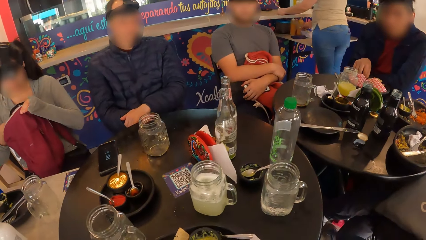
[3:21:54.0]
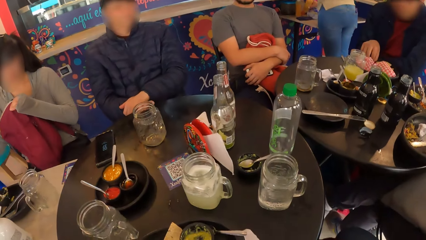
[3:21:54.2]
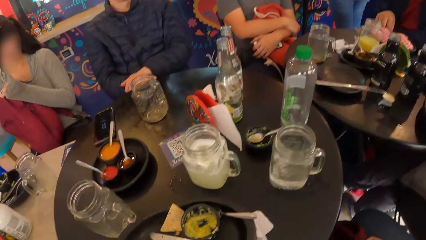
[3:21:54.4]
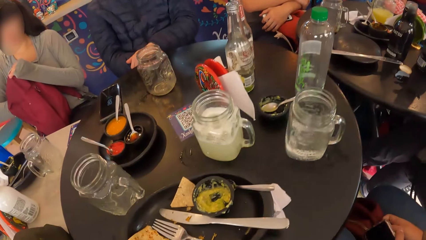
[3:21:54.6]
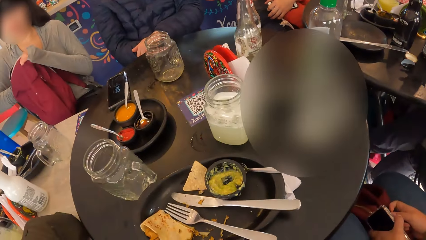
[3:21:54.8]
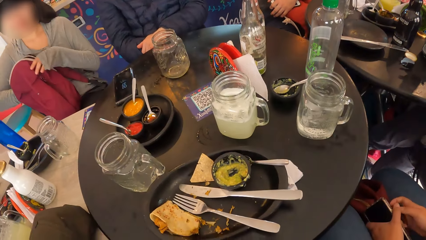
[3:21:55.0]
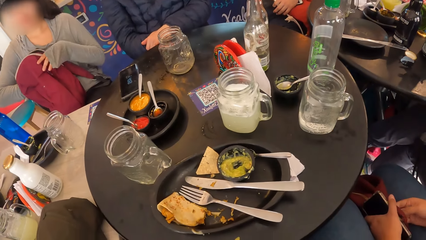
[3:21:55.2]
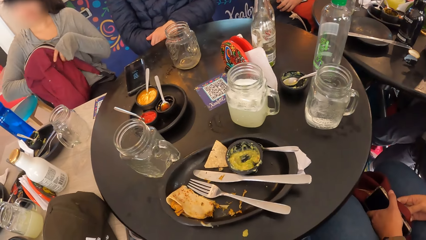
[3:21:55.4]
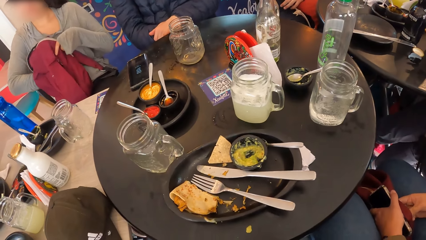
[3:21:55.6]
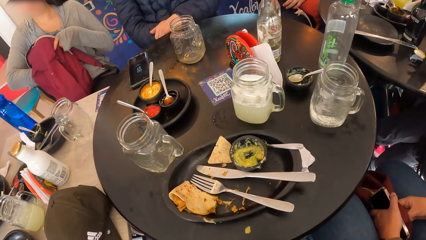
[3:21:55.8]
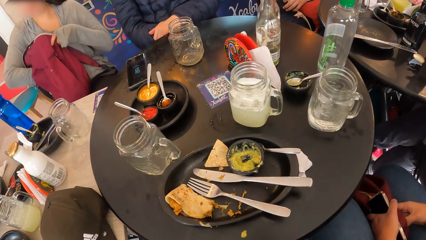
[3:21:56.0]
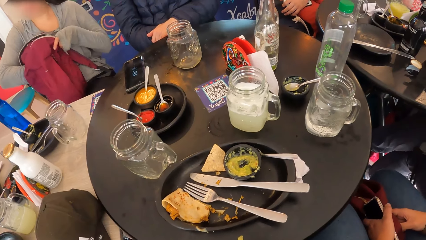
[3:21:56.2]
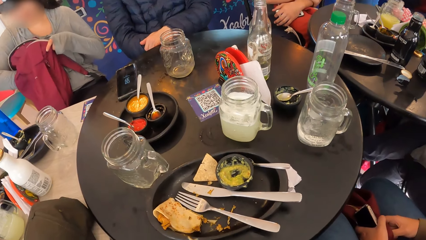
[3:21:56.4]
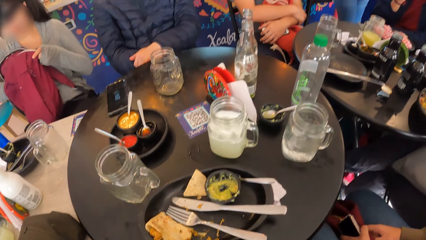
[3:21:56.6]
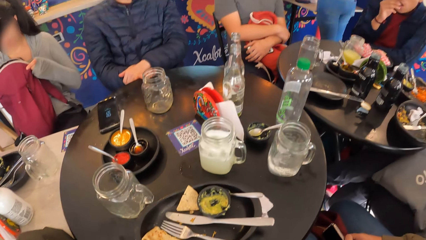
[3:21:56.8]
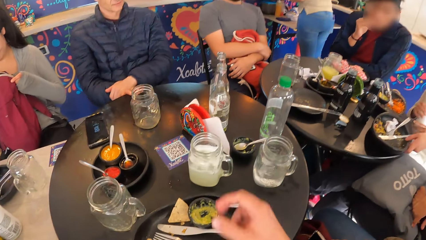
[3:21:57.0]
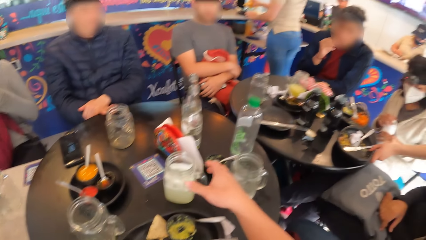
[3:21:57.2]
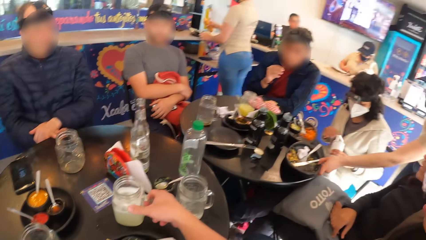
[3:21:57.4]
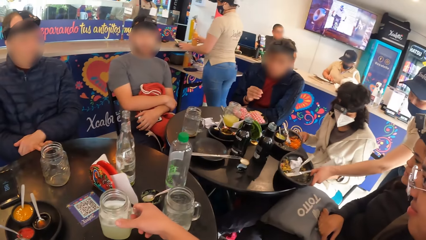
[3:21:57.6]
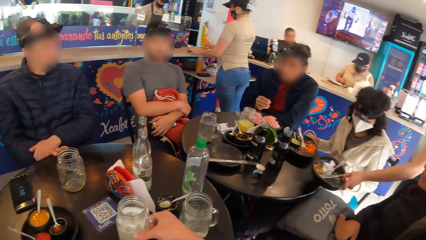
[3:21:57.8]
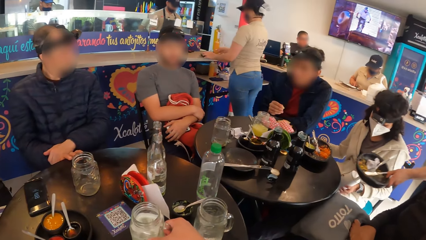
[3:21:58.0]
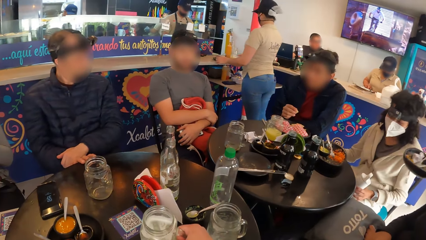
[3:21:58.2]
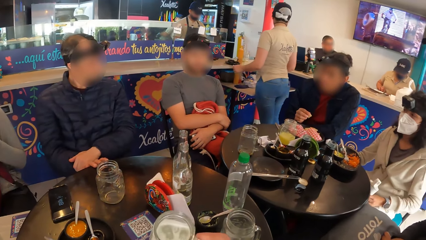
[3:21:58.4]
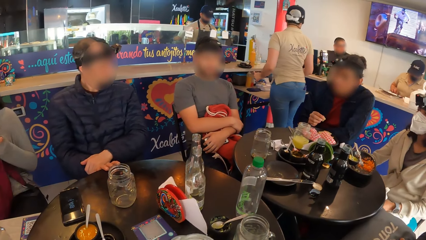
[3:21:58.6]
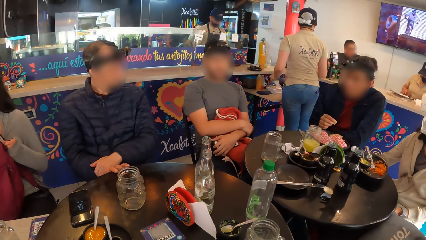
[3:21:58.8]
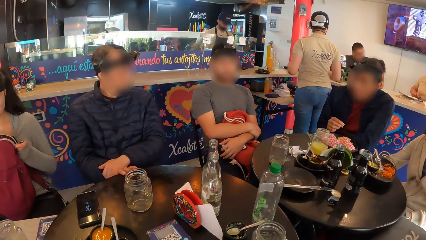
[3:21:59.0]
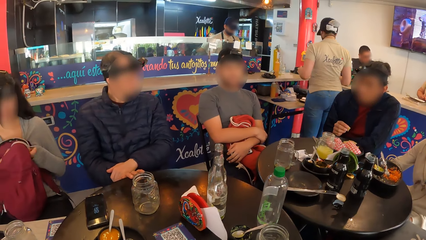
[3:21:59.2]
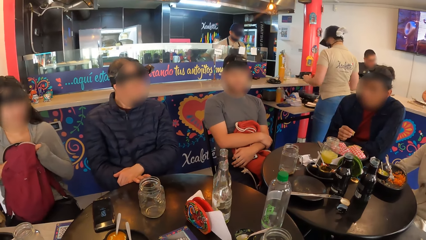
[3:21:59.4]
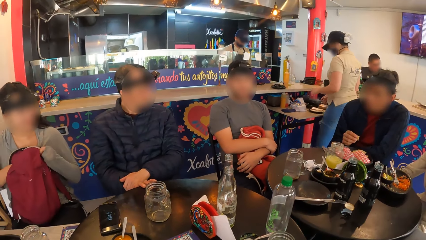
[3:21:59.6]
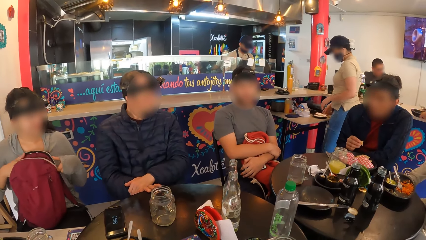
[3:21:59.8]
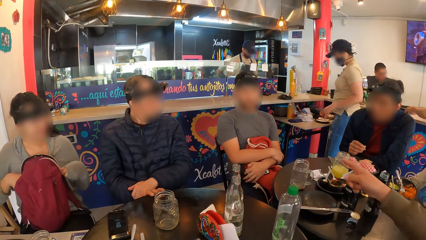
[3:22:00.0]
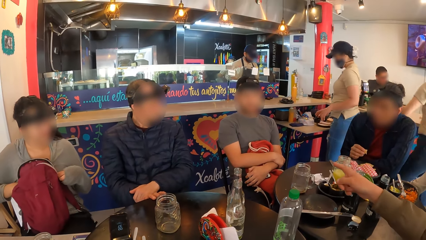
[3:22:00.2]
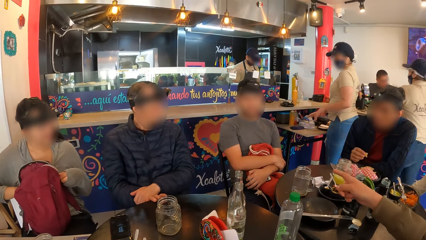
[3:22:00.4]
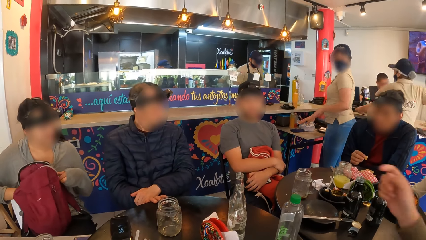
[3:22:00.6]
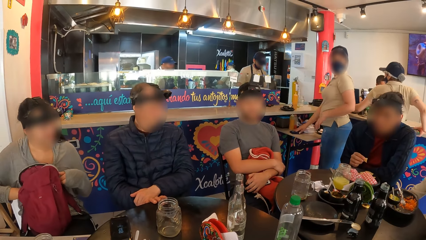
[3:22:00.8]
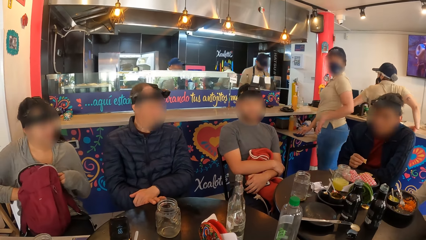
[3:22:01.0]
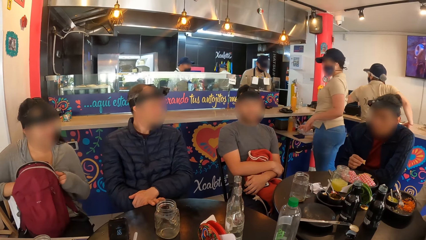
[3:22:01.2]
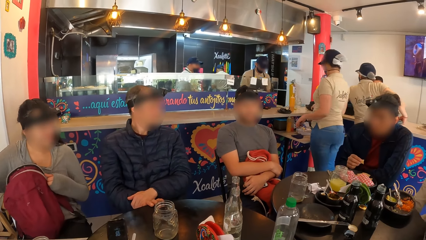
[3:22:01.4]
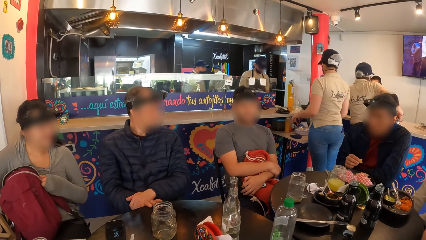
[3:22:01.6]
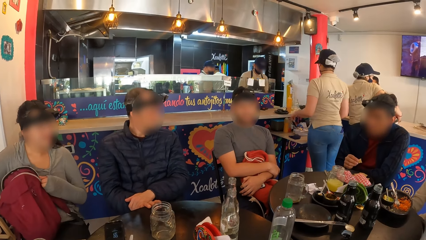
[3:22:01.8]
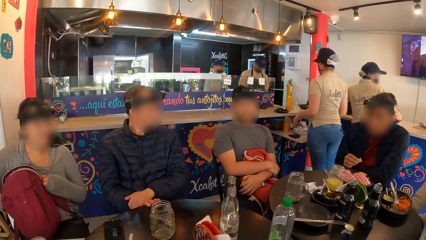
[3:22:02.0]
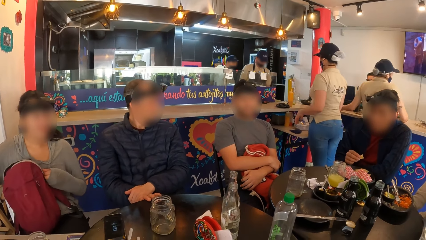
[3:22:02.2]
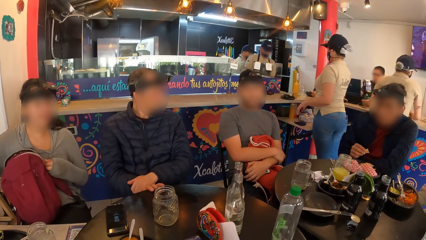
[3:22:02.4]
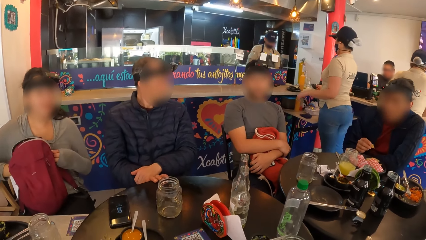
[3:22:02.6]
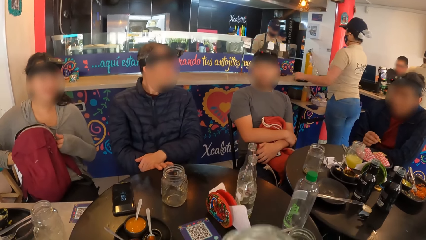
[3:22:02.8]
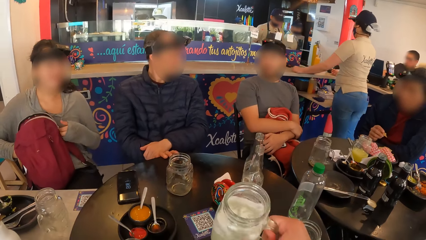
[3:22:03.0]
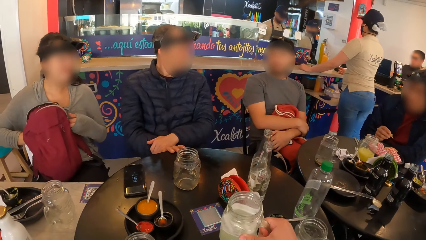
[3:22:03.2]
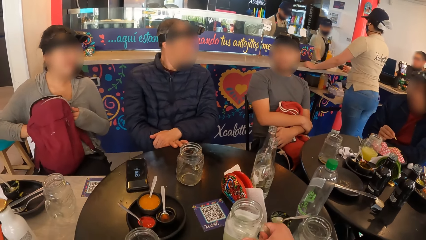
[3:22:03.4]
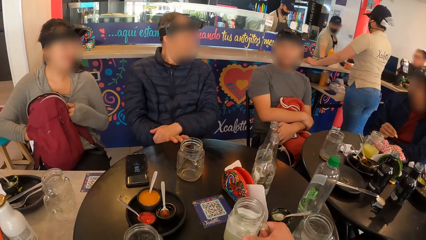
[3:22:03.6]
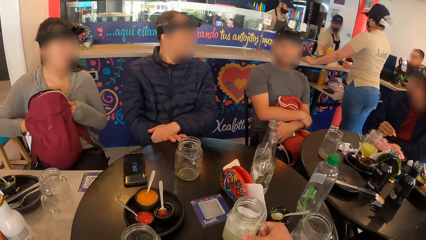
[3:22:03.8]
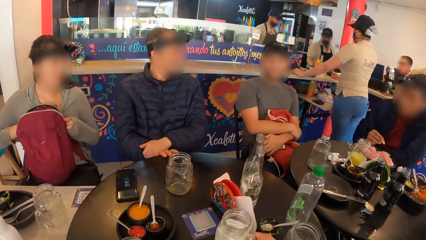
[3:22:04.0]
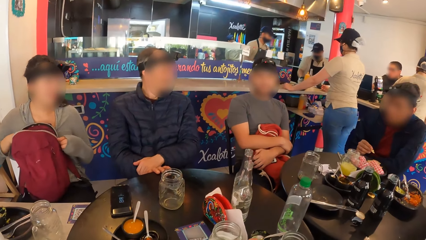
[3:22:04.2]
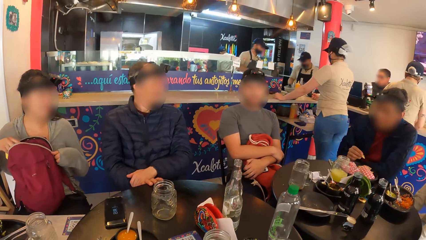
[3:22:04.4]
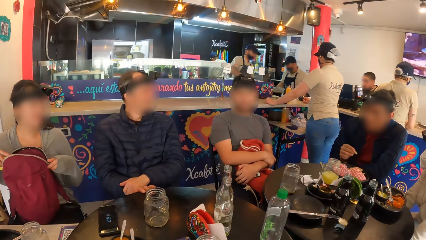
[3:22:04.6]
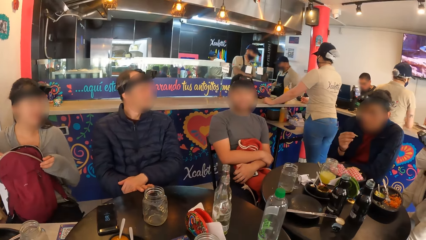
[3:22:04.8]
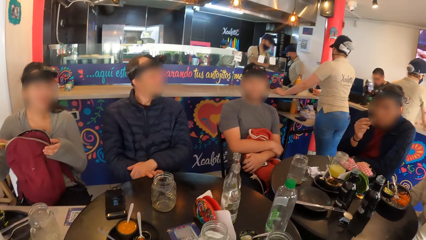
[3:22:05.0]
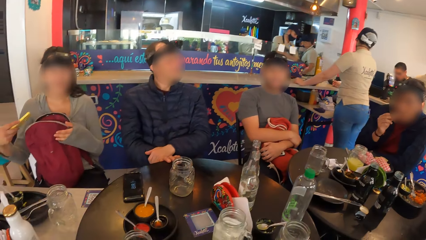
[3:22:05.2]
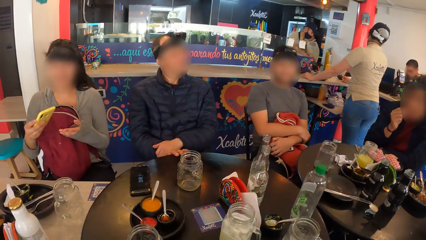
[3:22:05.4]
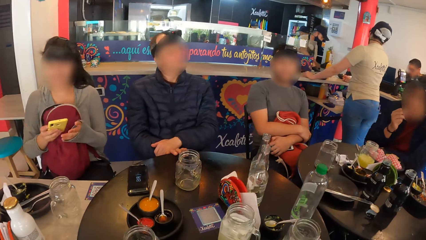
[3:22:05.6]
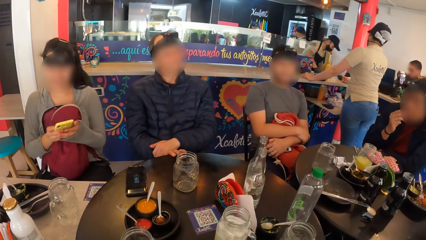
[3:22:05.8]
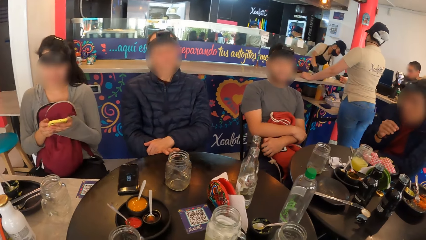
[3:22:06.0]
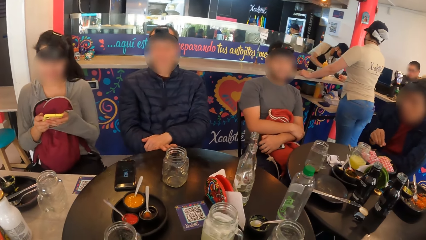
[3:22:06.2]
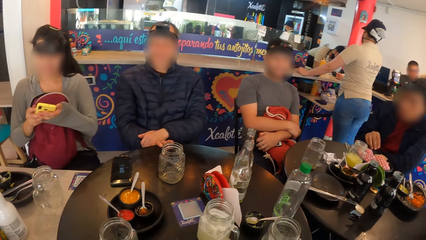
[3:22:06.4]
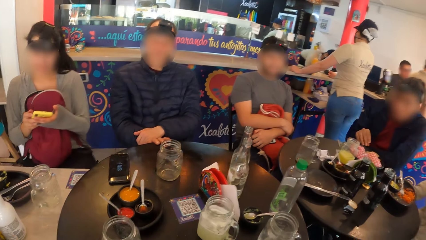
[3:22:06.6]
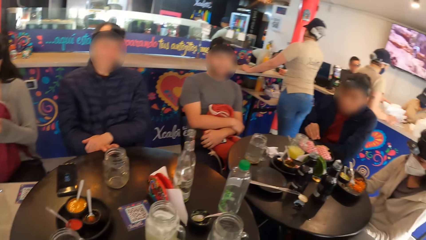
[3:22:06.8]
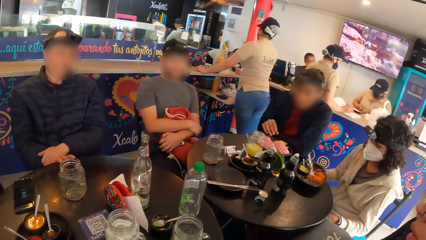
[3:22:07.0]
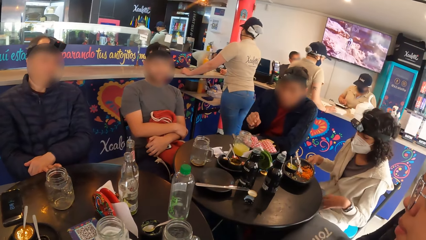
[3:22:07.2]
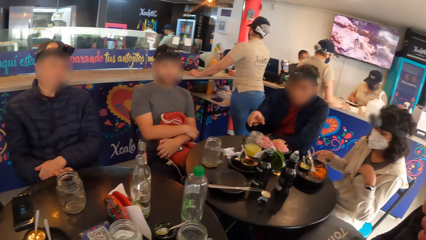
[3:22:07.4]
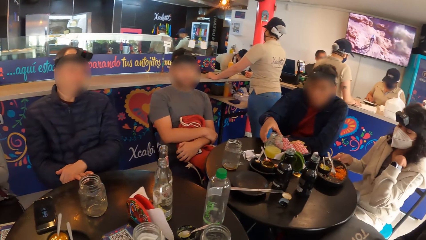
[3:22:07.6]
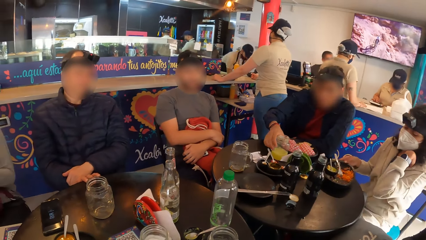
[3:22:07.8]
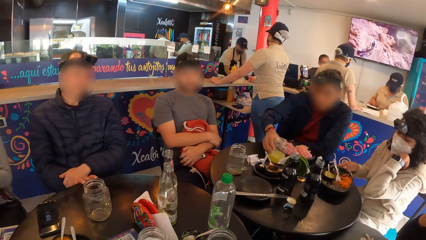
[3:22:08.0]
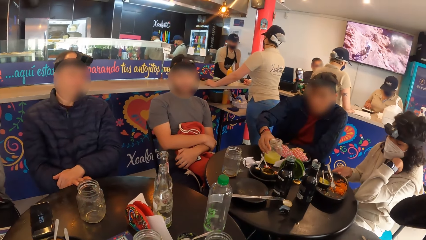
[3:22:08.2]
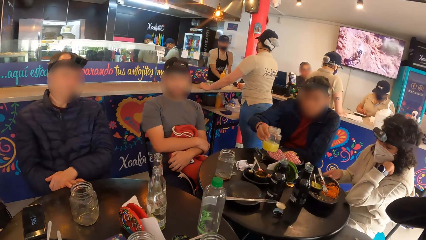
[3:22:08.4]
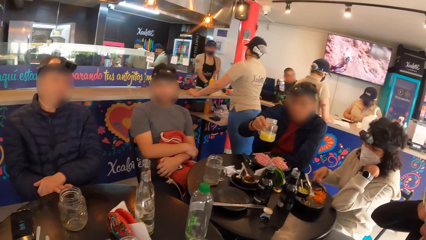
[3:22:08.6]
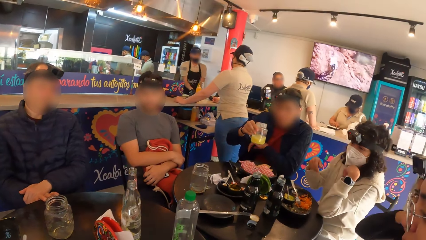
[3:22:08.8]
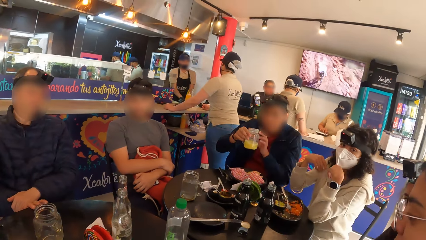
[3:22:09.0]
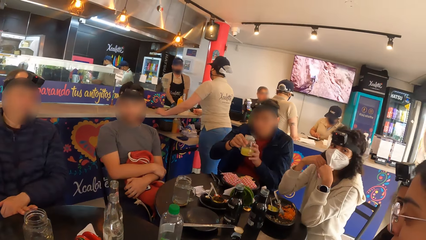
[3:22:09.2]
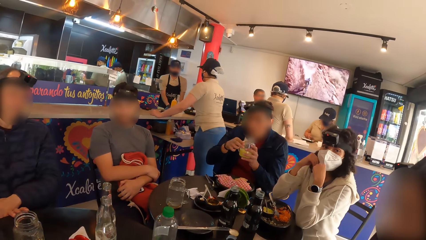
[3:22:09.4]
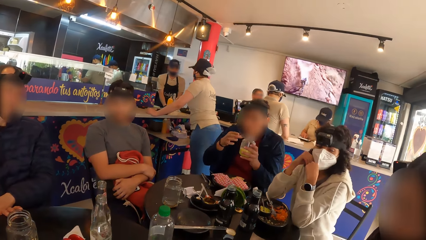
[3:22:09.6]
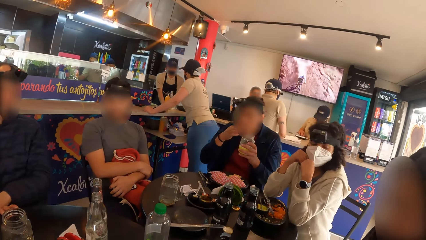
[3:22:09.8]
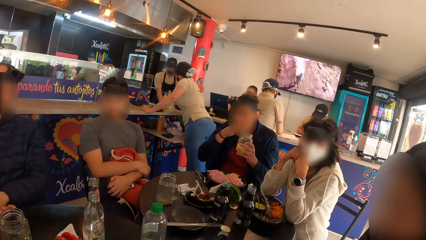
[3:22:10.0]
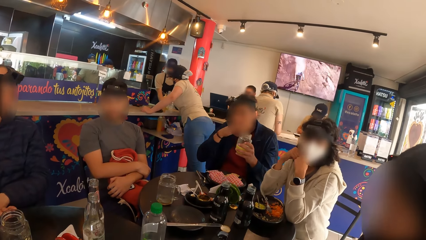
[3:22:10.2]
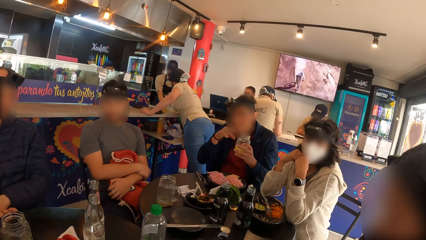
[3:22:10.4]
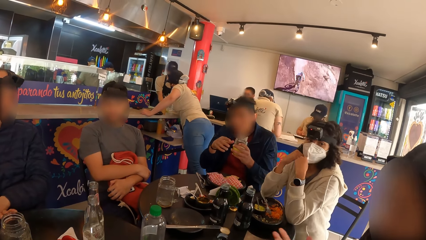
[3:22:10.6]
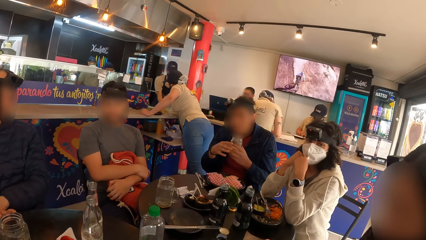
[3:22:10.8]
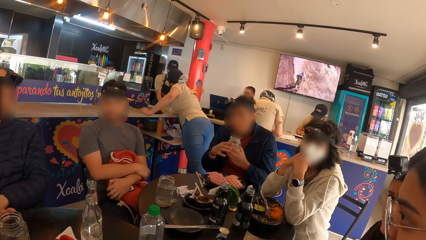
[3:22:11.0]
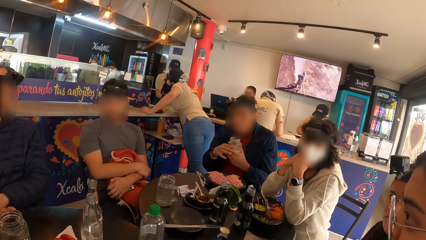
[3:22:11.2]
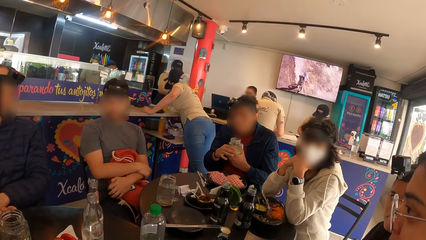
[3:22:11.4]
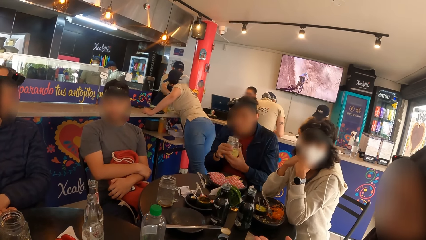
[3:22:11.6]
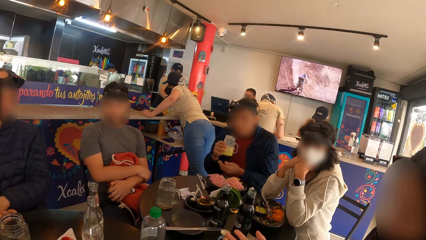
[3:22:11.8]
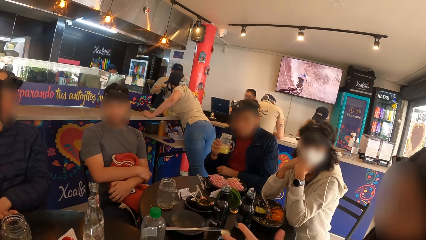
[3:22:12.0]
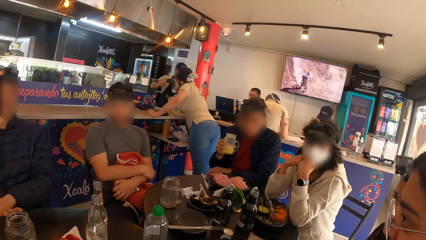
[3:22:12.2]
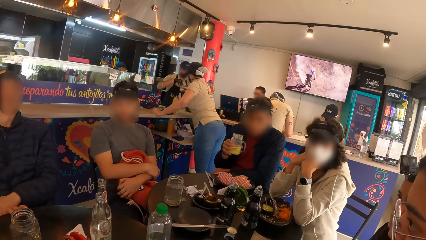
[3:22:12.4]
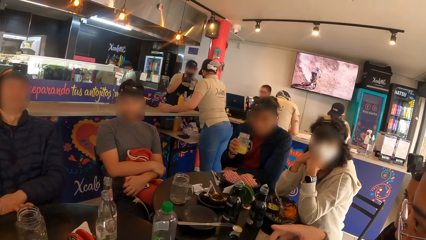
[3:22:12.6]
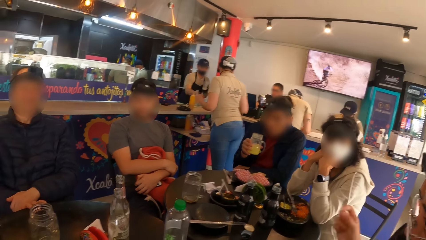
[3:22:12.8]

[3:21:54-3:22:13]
A woman brings out her phone from the bag with her right hand. Another woman holds the mobile phone on her left hand. A third woman passes the water bottle to her left hand with her right hand. A man eats the chips with his right hand. A waiter picks the plate from the table with her left hand. The camera wearer holds a jar mug. She picks the cup on the table with her right hand. The third woman keeps the water bottle in the bag with her left hand. The camera wearer drinks a drink. The second woman interacts with a group of people. The camera wearer drops the cup on the table with her right hand. The man eats the chips with his right hand. The camera wearer looks around. The first woman operates a mobile phone with both hands. The third woman adjusts the plate on the table with her right hand. The man picks the cup of juice from the table with his right hand, passes the cup of juice to his left hand from his right hand, licks his right hand, and passes the cup of juice to his right hand from his left hand.
